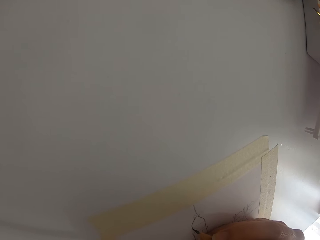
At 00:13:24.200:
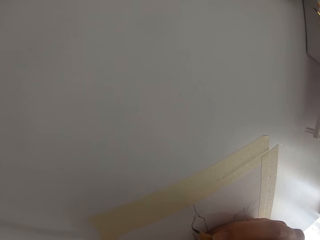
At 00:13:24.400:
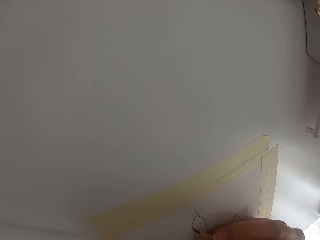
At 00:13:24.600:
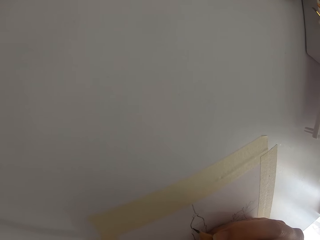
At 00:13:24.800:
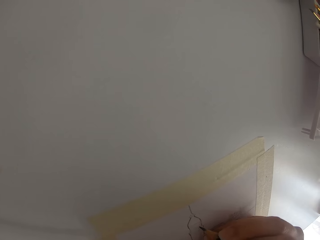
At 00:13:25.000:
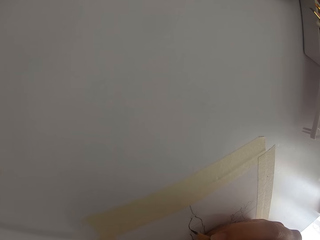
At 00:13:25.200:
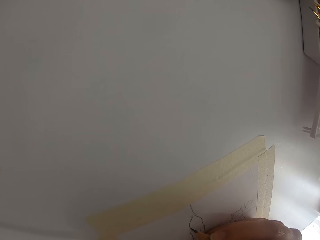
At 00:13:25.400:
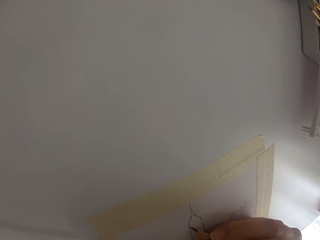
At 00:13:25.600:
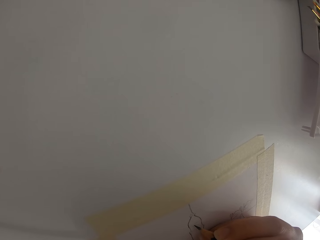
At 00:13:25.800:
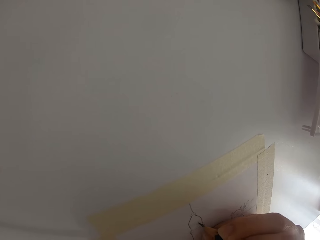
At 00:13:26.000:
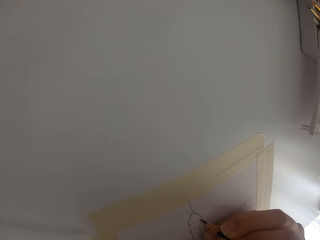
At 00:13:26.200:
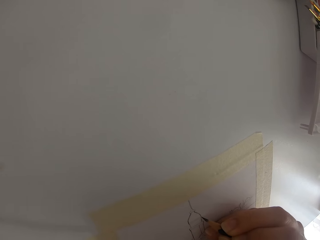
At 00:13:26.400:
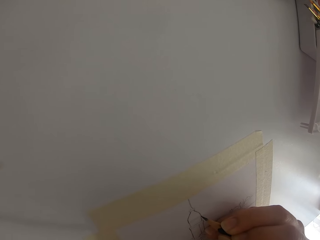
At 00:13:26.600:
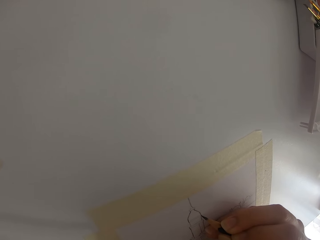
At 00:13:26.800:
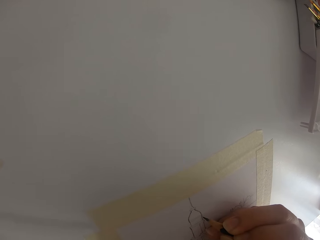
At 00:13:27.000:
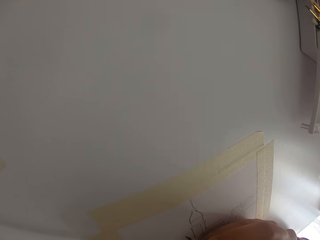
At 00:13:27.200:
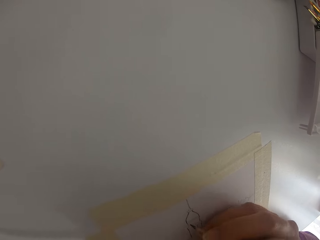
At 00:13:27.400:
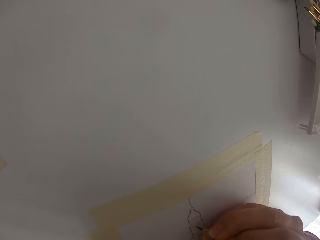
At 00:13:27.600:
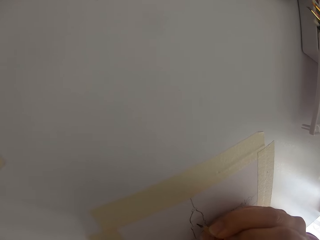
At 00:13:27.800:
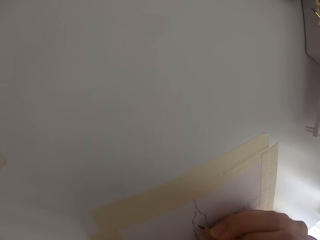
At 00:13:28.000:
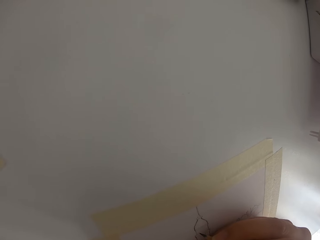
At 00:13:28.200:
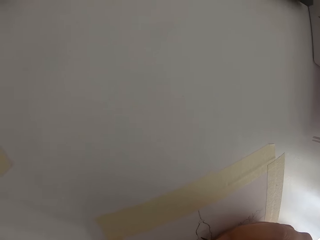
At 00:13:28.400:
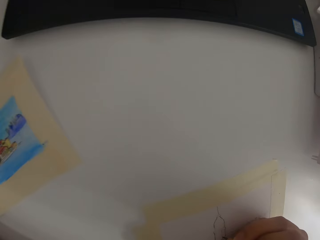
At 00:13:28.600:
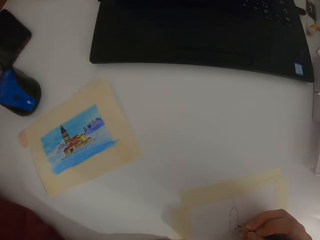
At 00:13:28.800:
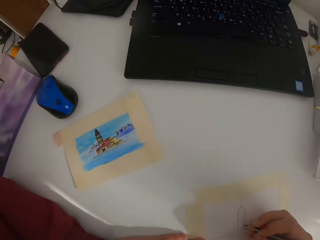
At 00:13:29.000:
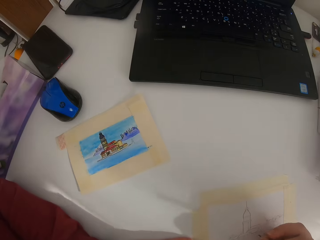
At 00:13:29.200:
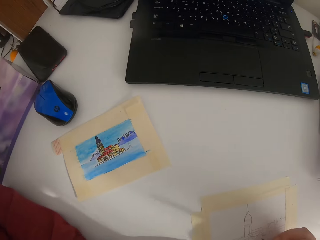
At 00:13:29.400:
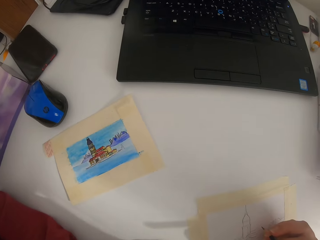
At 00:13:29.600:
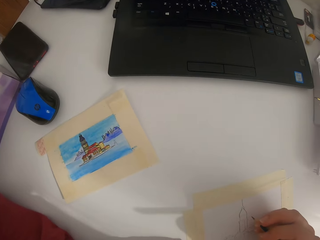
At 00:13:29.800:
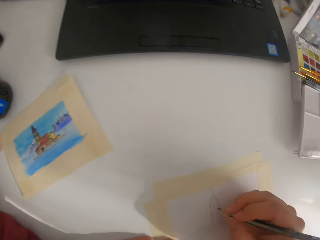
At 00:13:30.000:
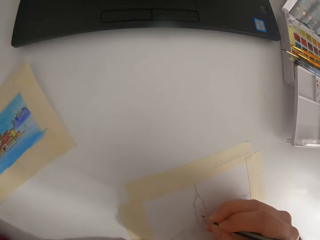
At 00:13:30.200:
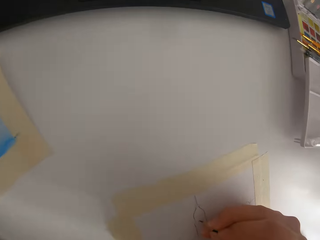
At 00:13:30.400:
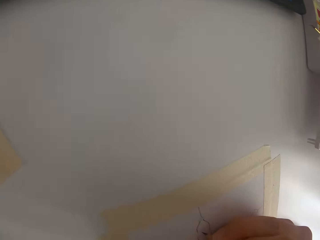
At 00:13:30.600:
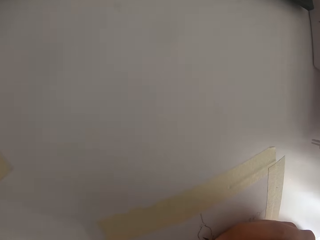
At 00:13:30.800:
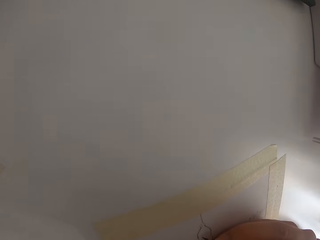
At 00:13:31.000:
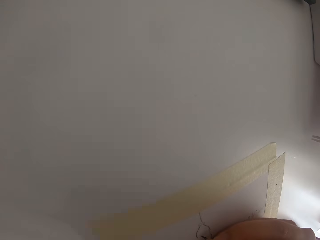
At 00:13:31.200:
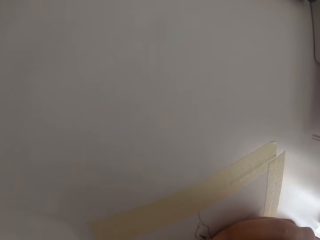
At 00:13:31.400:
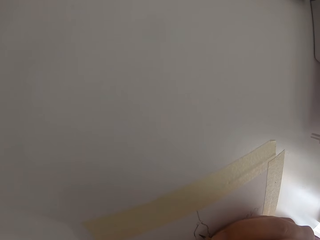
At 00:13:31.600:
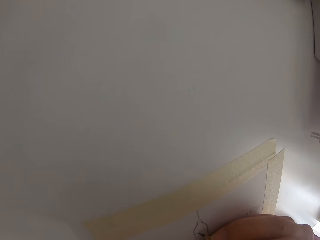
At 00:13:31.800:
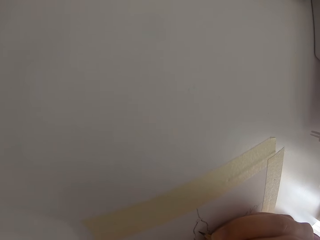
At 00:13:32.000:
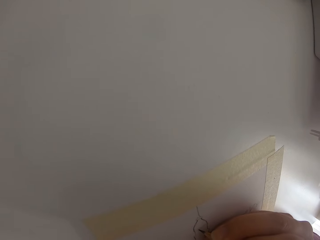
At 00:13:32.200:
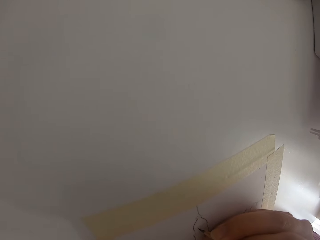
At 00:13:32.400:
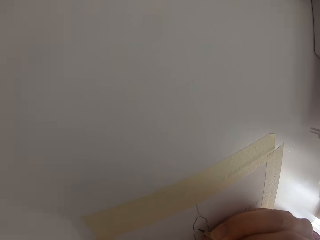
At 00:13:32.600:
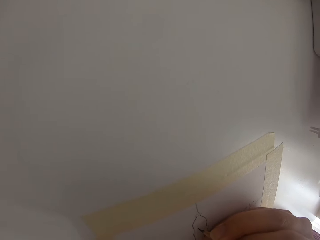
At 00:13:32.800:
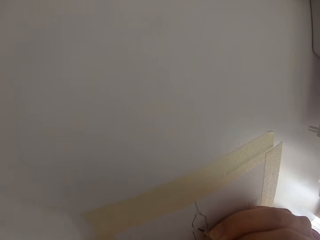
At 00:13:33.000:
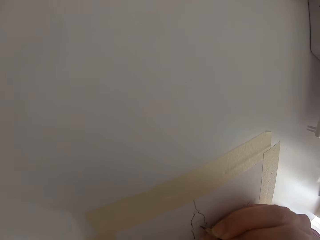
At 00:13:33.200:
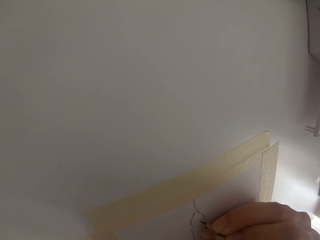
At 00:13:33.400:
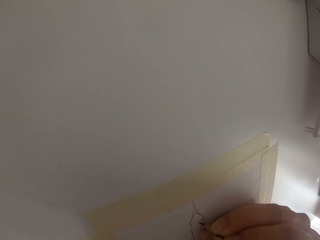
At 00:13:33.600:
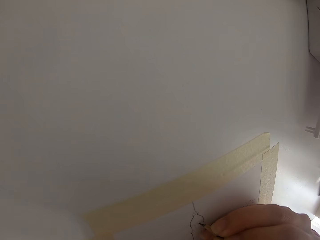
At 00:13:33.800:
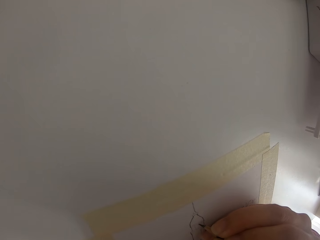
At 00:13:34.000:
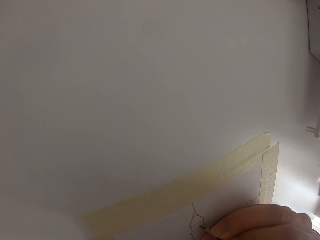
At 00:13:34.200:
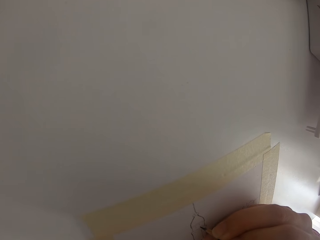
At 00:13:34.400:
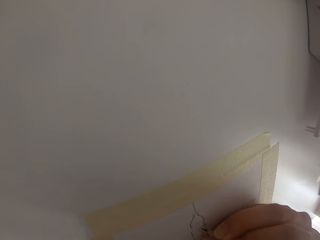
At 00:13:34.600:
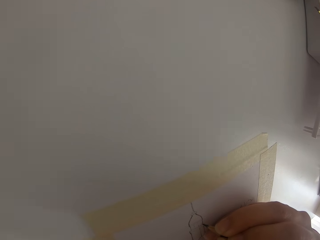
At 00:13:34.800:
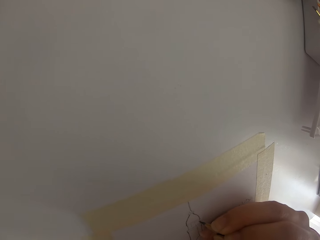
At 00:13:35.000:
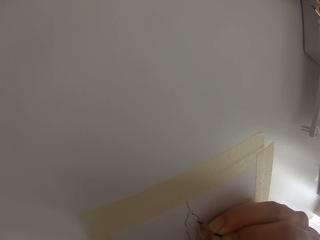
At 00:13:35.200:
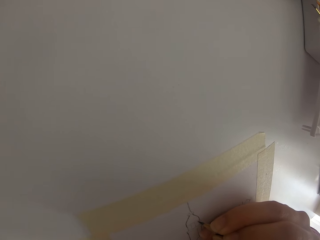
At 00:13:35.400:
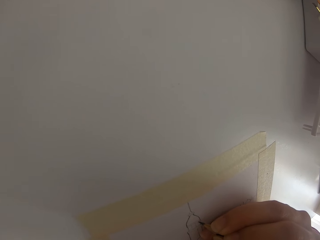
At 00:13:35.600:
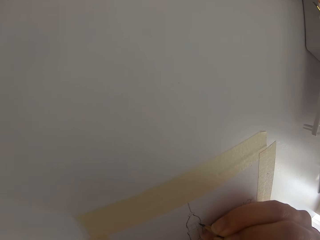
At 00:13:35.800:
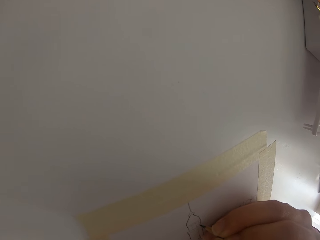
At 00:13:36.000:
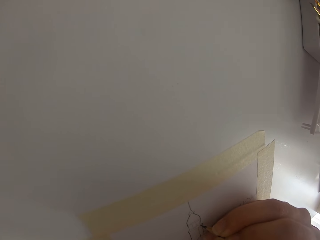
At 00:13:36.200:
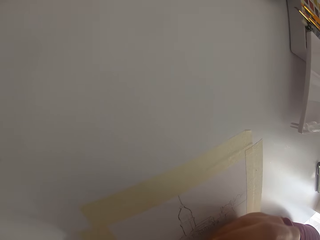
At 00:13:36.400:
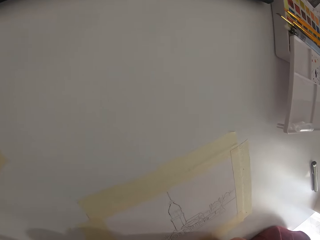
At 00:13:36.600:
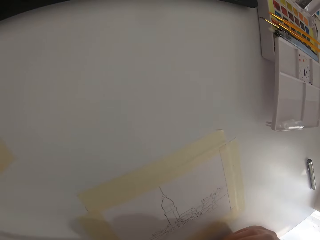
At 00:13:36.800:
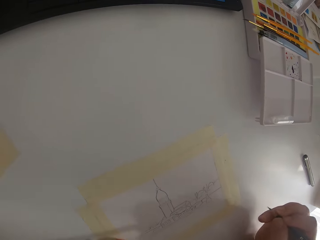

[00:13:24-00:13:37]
The camera wearer looks around. They draw on the paper. They draw a picture on the paper.

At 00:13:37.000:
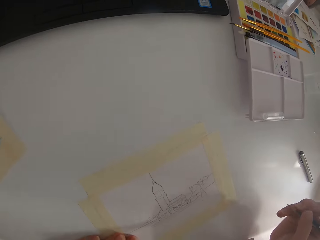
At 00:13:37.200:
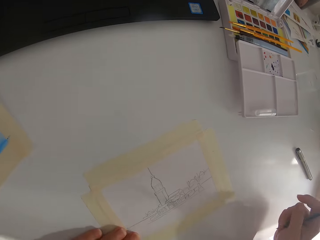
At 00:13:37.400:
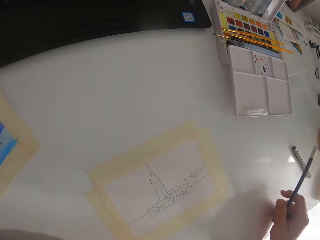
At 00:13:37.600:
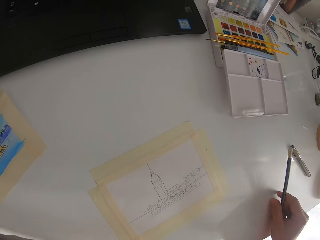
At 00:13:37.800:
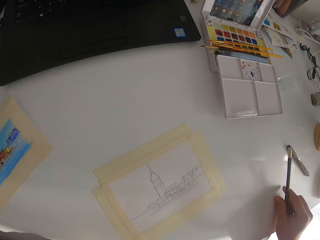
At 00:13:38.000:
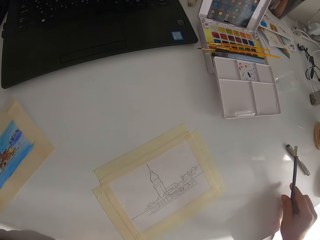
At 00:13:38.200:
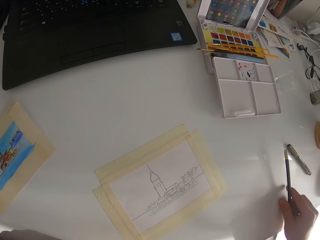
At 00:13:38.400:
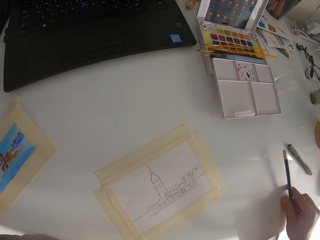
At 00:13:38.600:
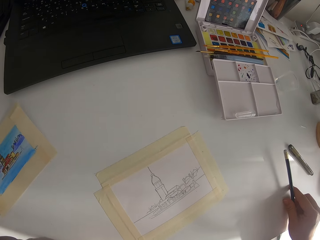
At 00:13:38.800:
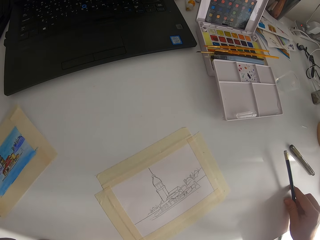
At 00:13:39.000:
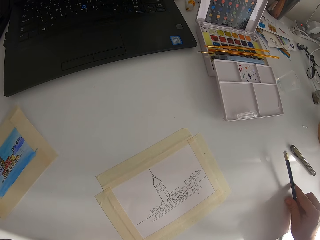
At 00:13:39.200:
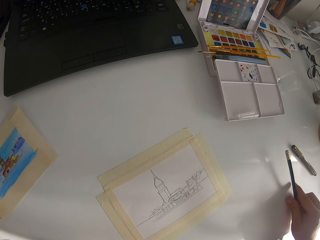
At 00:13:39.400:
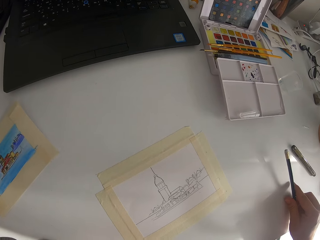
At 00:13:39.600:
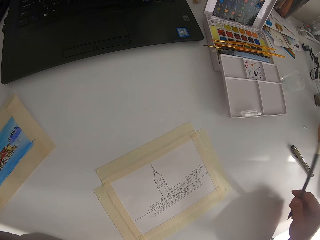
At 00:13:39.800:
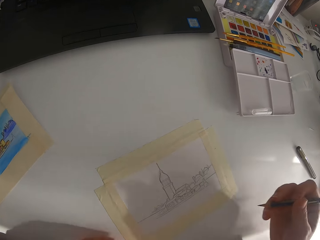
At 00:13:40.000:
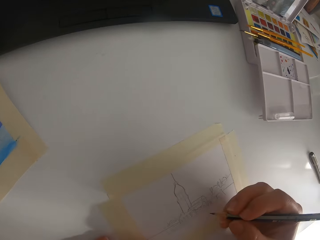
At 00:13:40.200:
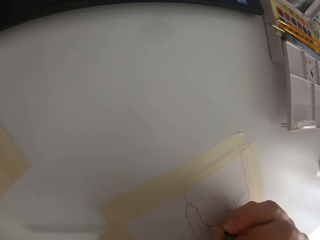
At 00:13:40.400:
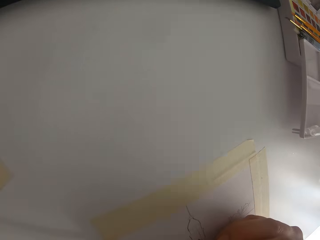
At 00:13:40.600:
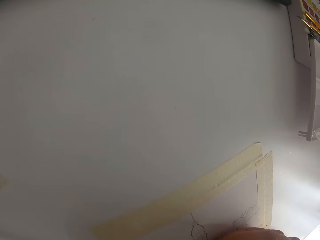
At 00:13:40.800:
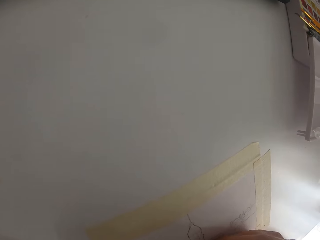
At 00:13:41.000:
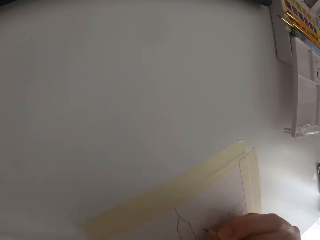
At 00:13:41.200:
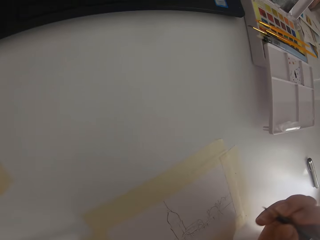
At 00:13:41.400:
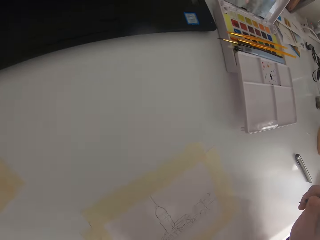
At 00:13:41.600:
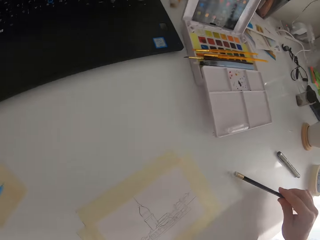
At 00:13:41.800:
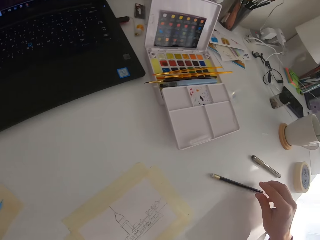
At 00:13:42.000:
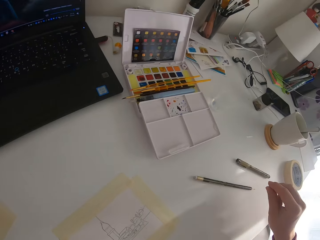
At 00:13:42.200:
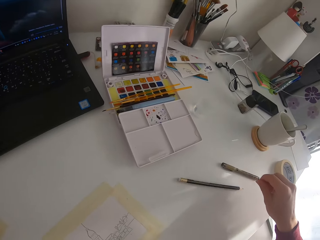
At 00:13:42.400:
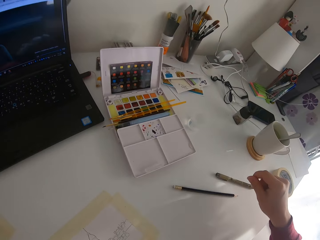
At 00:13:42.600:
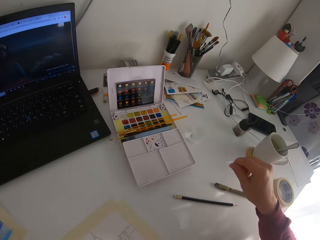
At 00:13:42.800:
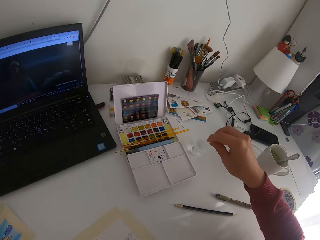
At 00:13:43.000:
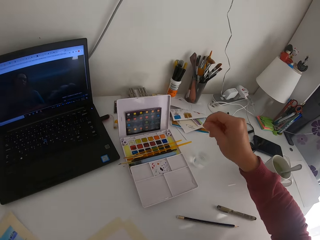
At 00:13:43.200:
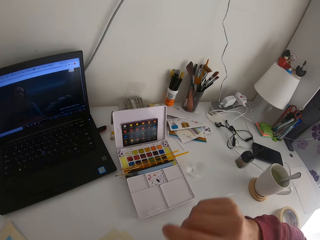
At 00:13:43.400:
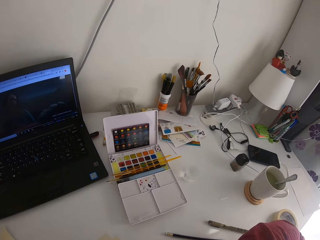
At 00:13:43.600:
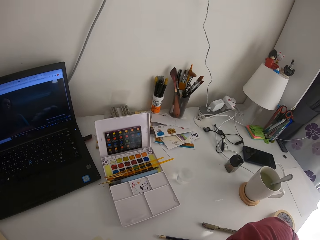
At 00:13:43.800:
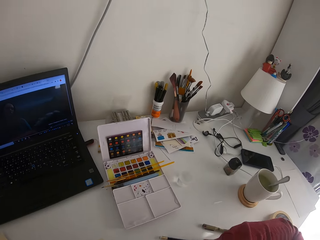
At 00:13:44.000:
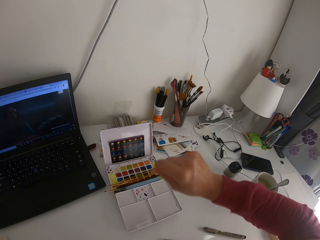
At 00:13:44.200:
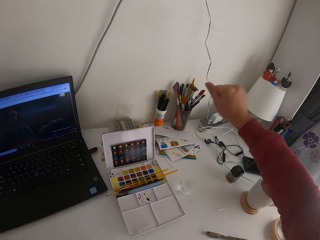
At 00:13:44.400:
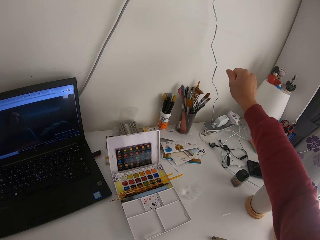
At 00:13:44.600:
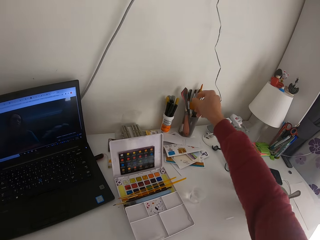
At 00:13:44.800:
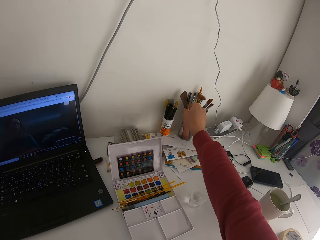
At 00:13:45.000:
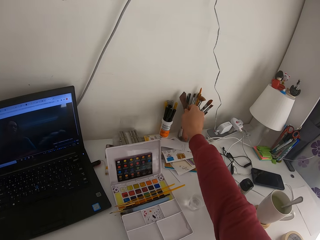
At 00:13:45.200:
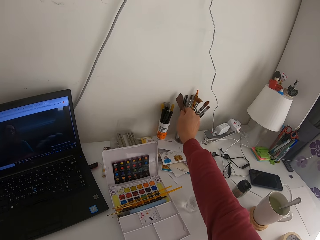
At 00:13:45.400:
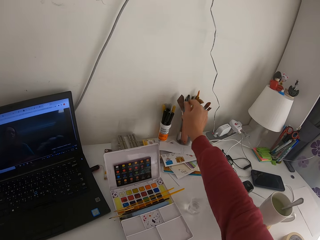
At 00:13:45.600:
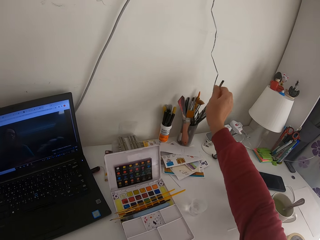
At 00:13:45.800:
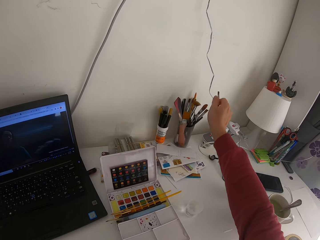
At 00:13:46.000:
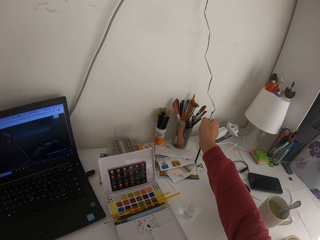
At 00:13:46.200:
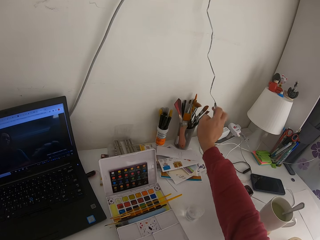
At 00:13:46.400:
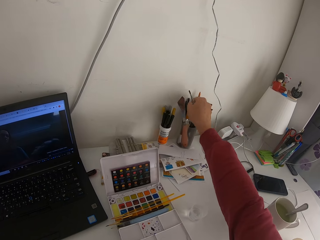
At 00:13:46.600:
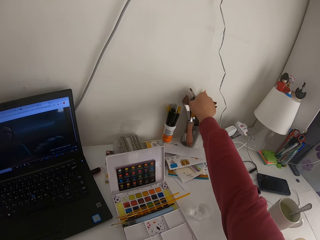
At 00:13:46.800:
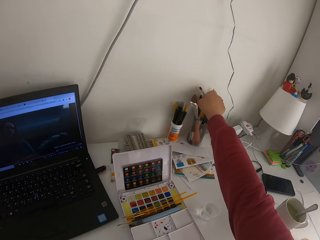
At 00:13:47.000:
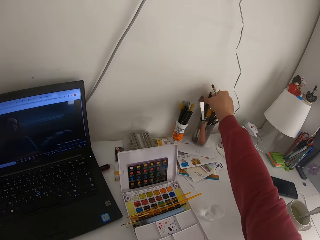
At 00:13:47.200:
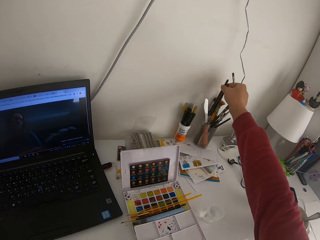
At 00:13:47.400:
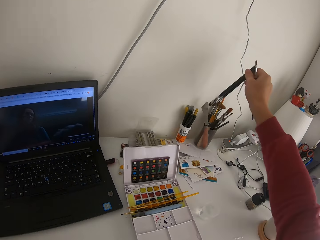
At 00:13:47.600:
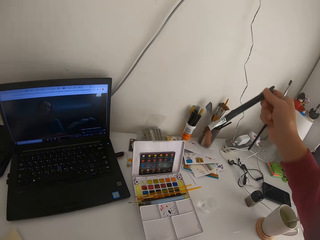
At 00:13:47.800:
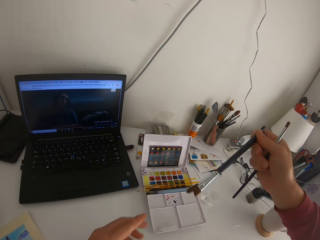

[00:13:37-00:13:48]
The camera wearer puts the pencil down. They draw a picture on the paper. They put the pencil down. They are removing another brush from the cup.
